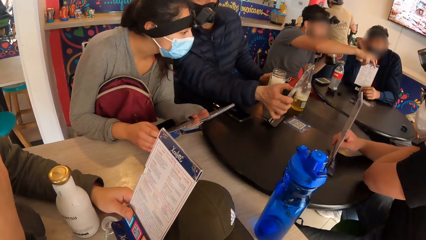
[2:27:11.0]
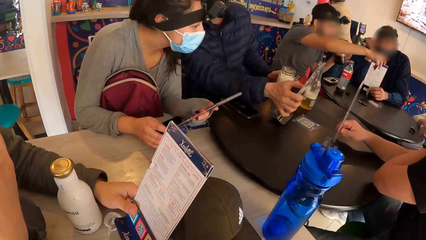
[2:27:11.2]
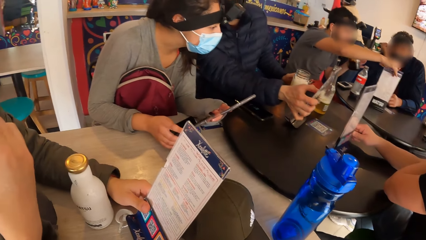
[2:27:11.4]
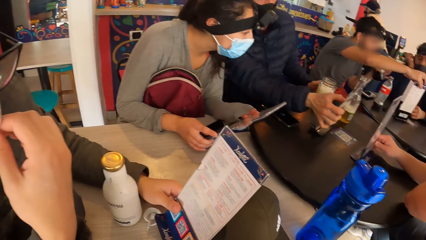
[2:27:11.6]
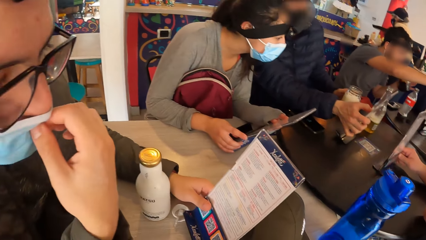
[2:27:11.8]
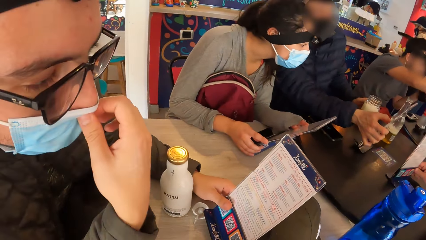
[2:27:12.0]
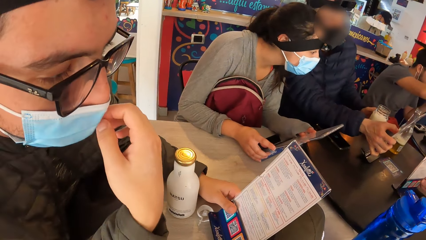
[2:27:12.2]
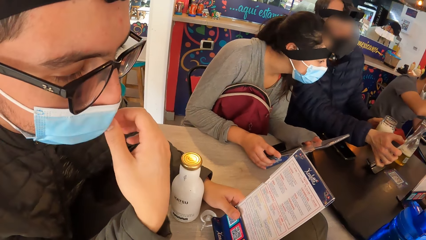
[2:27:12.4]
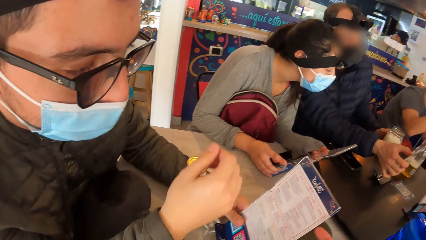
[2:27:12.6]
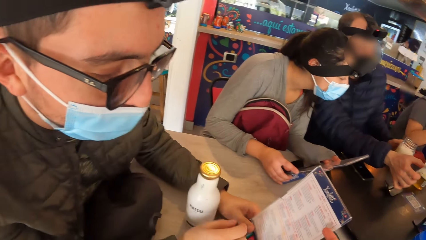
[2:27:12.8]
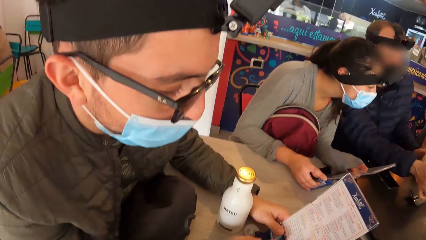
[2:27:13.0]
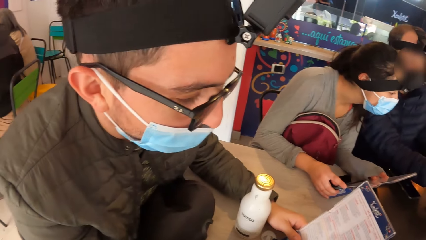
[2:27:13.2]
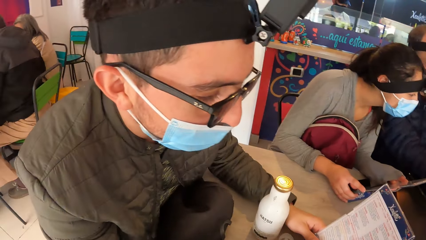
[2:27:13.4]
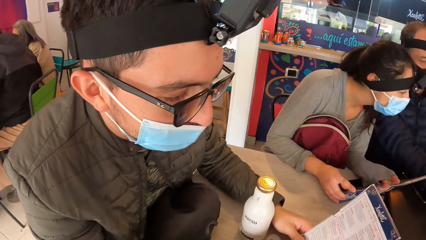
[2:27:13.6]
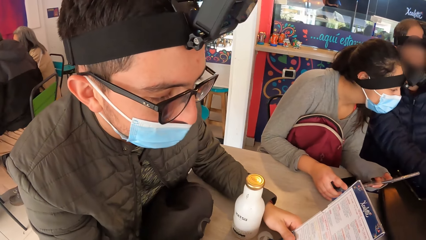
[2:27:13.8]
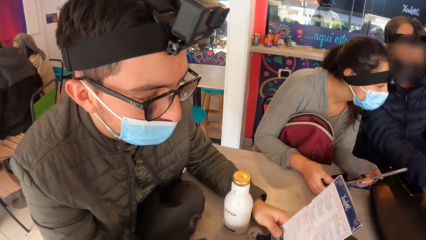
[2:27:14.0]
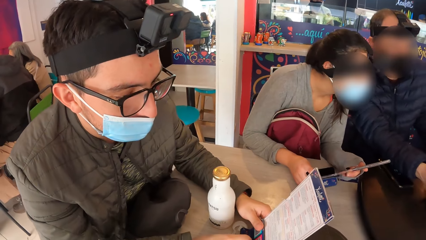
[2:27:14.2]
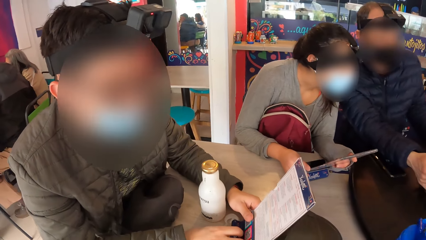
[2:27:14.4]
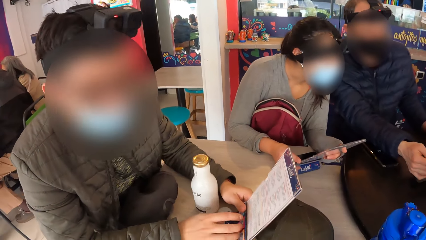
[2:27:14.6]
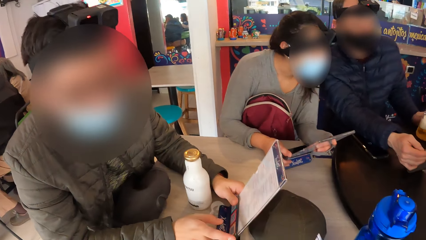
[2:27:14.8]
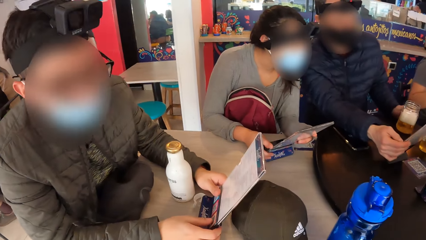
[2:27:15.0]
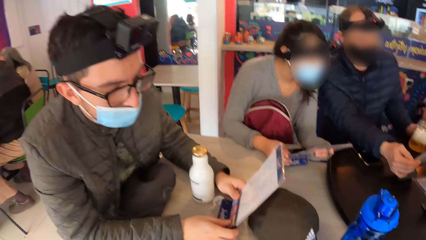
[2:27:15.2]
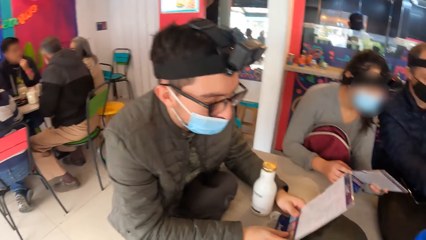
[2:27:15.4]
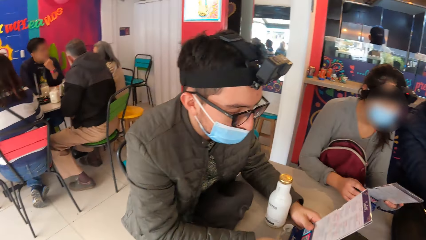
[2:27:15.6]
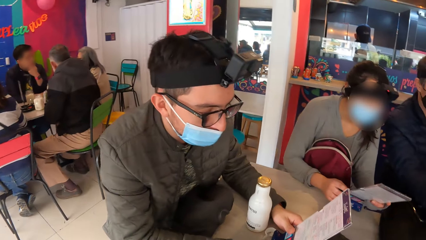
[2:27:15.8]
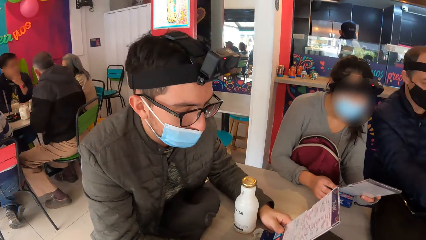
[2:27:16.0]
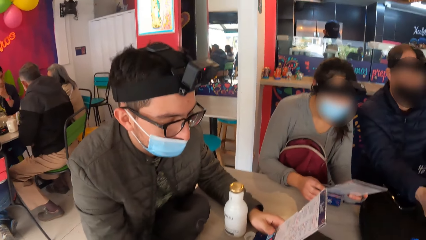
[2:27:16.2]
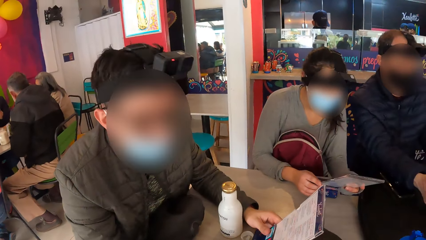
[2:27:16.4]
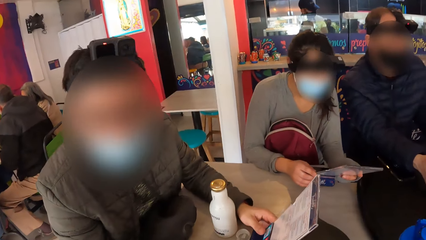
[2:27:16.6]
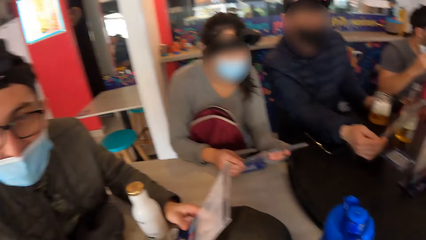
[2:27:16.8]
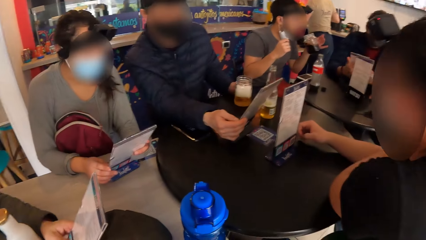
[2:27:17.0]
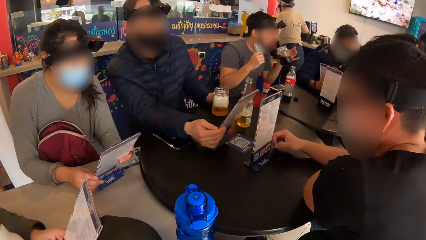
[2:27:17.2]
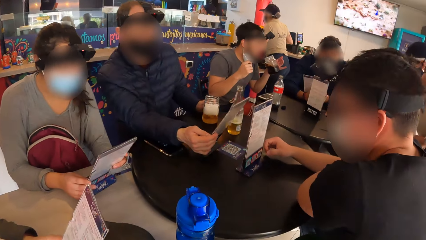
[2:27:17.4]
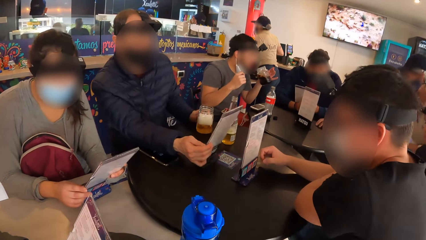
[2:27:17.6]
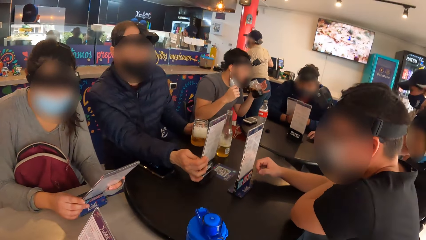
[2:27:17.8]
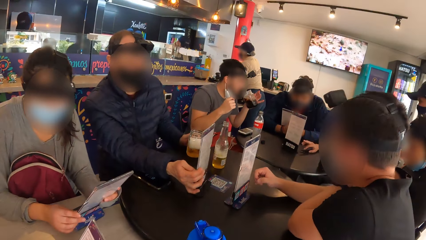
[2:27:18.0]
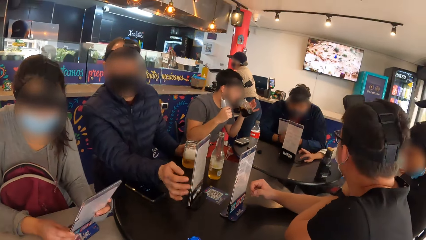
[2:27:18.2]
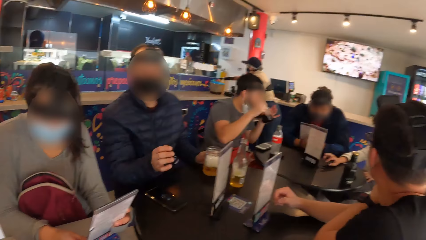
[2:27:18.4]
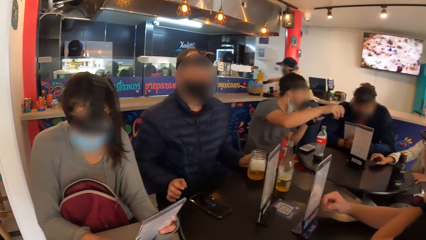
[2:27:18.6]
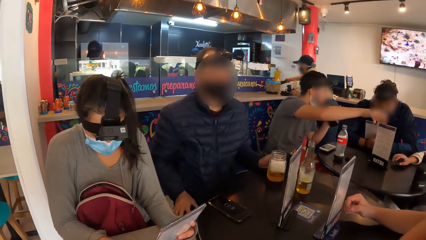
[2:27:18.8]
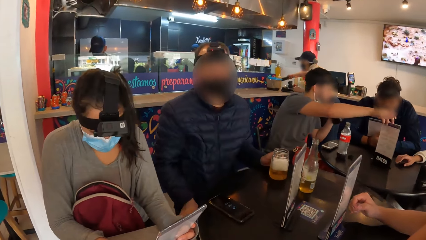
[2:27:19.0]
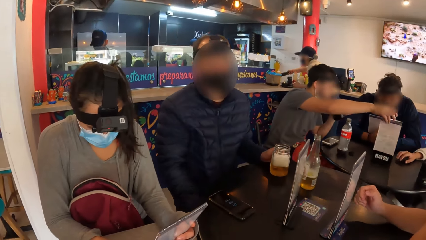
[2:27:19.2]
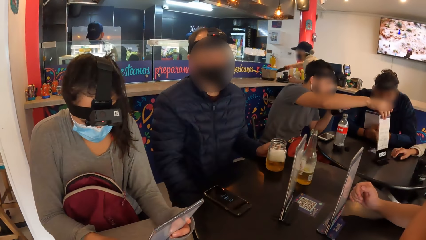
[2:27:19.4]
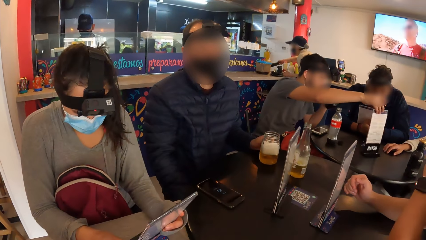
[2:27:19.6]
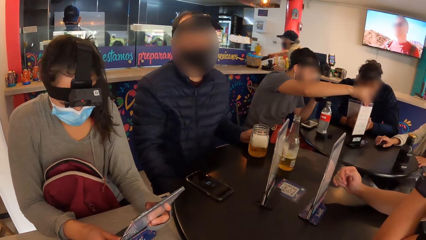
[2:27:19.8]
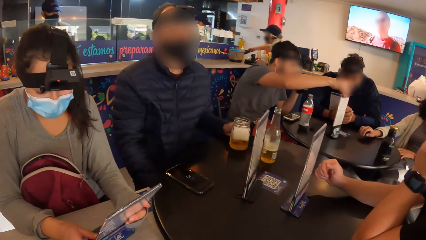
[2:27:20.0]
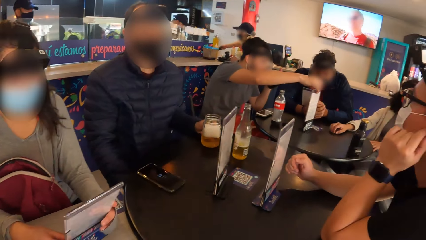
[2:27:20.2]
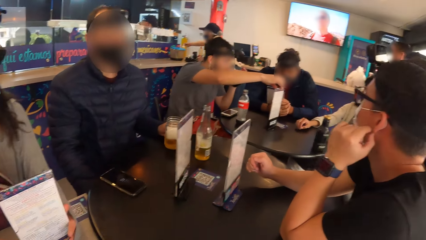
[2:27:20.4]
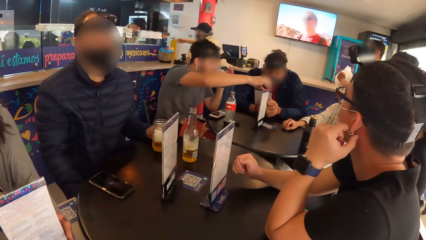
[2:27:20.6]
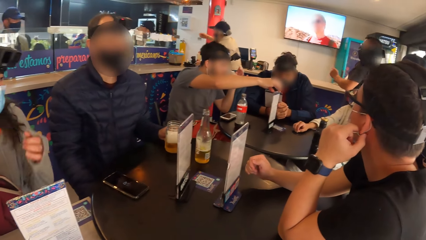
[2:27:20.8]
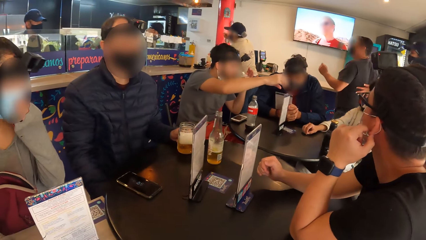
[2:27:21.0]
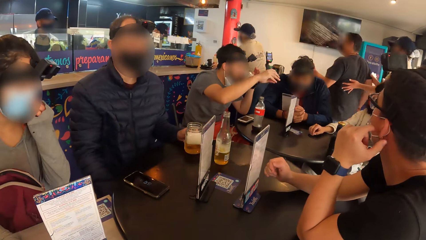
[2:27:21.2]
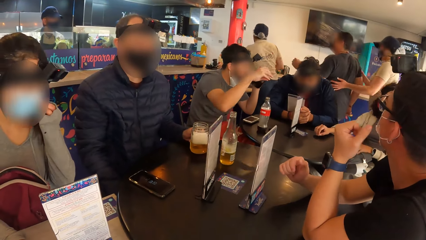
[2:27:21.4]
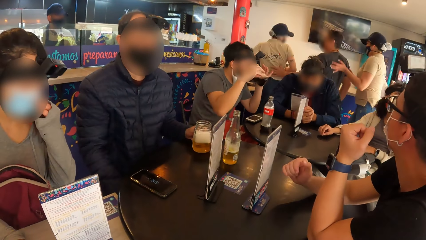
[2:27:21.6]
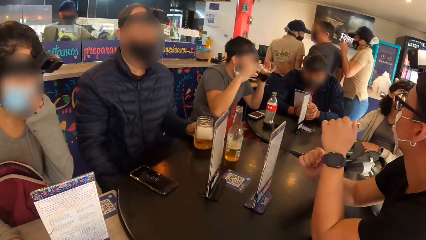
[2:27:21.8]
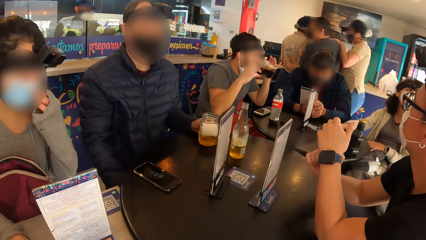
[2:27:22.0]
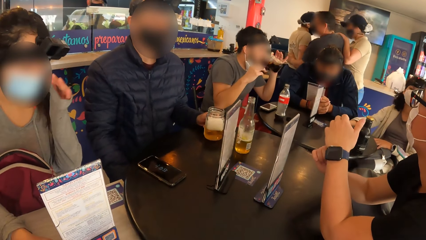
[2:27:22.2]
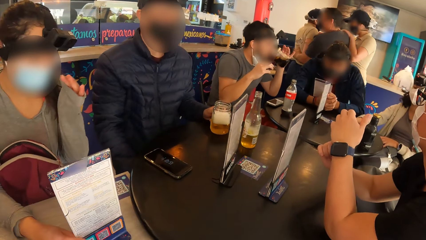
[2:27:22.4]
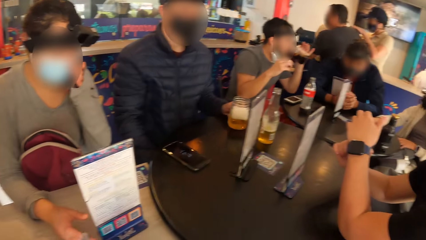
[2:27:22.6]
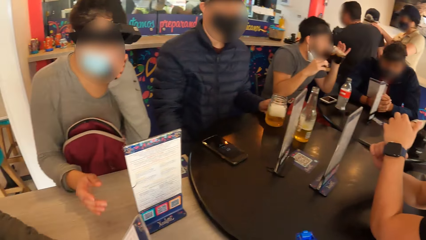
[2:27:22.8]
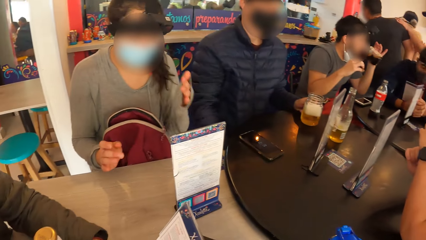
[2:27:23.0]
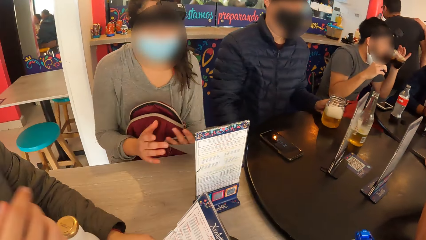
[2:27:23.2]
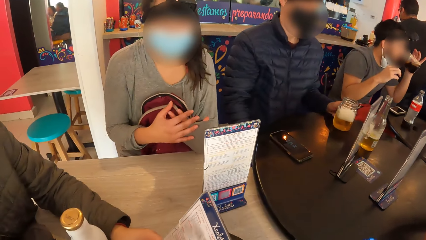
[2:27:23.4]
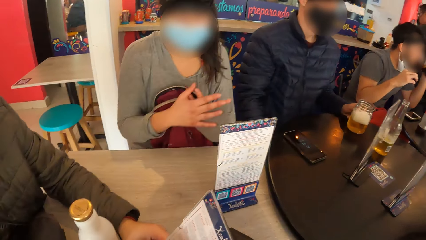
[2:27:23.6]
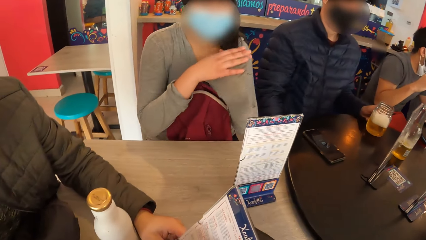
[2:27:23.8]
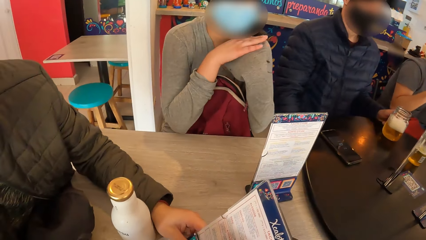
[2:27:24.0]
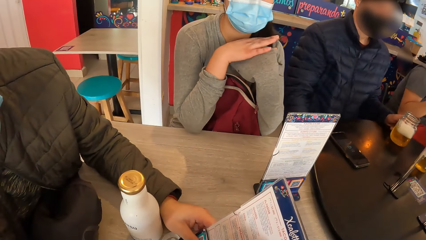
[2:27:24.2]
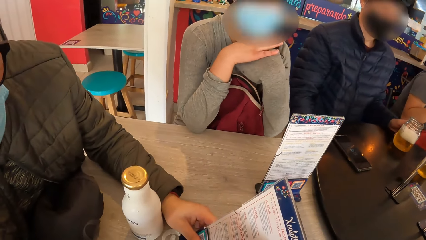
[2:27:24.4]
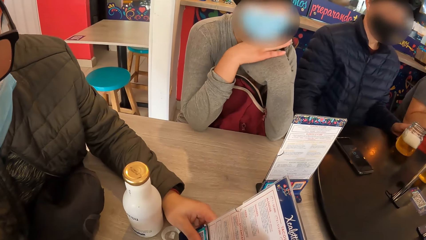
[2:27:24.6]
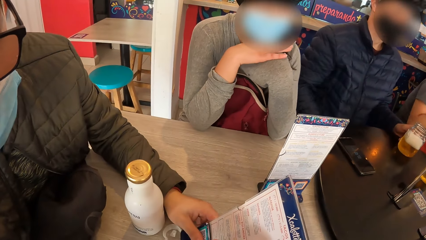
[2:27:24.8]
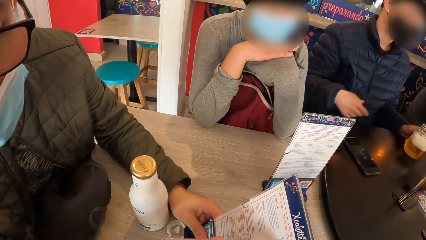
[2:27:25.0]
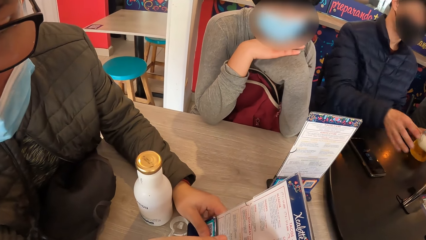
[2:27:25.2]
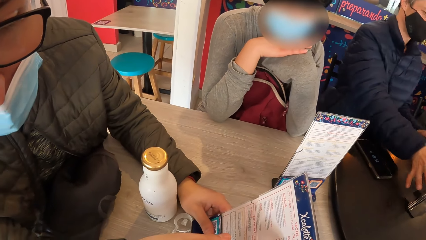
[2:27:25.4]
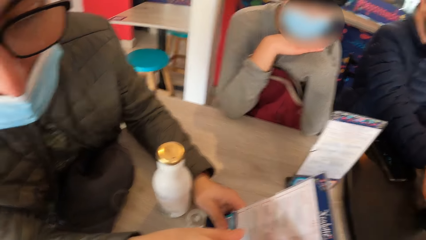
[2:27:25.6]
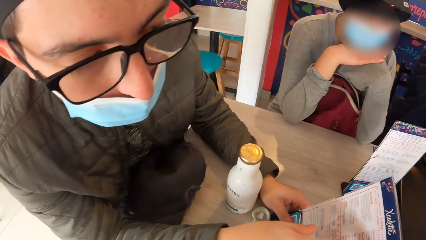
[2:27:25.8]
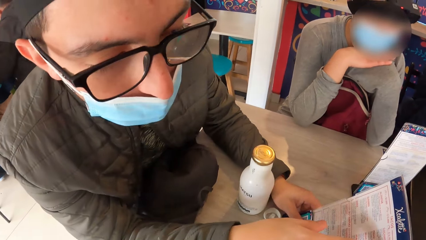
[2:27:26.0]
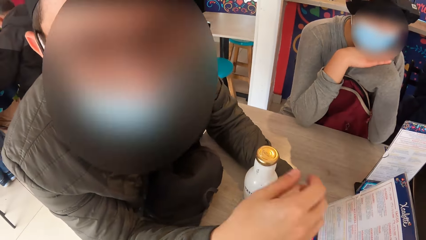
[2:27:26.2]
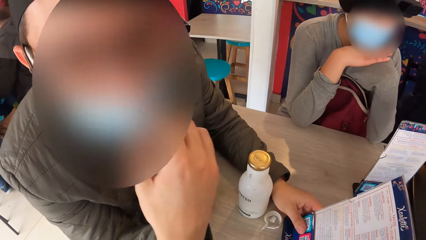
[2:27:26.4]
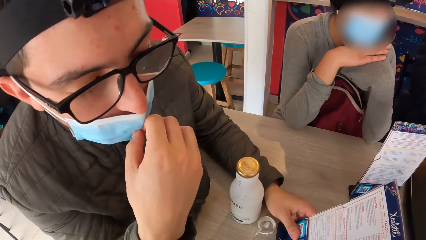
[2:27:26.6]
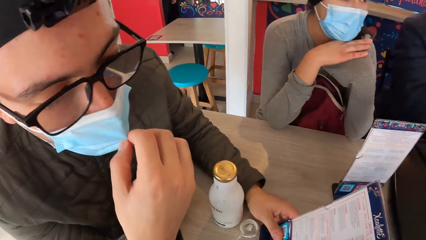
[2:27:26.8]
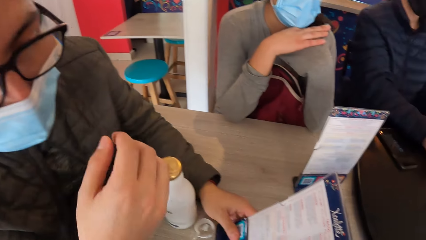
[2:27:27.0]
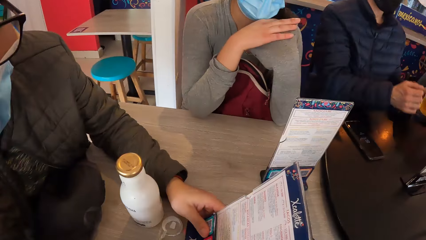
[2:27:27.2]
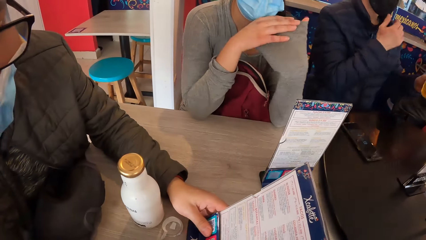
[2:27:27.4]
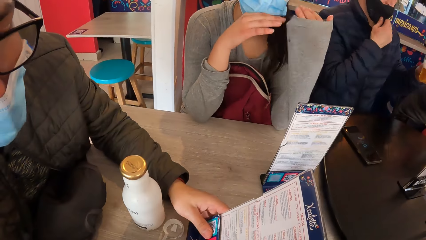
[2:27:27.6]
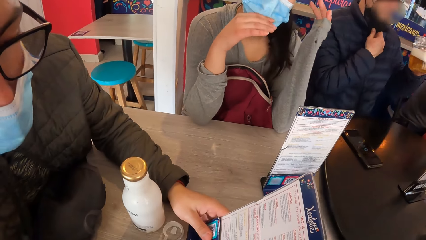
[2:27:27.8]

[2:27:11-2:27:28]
A man moves a menu on the table with his right hand. Another man adjusts the face mask on his face with his right hand. The camera wearer points to the menu with his right hand. He turns around the room. The second man holds the menu with both hands. A third man holds the menu on the table with his right hand. He places his right hand on his right leg. A fourth man turns the menu on the table with his right hand. A woman taps her right hand on the table. The first man touches his left ear with his left hand. Another woman drops the menu on the table with both hands. The fourth man drinks from the glass cup in his left hand. The first man shakes his left hand. The second woman adjusts the face mask on her face with her left hand. The first man touches his left hand with his right hand. The camera wearer turns around the room. The second woman rests her elbows on the table. The third man turns the menu on the table with his right hand. The second man points to the menu with his right hand. He adjusts the face mask on his face with his right hand.
